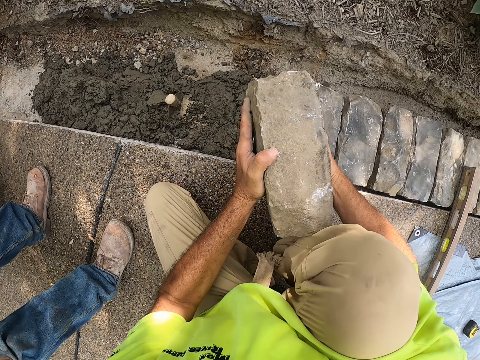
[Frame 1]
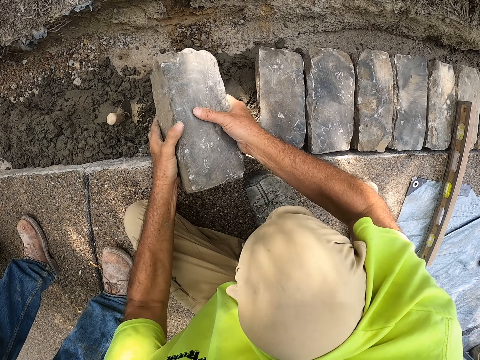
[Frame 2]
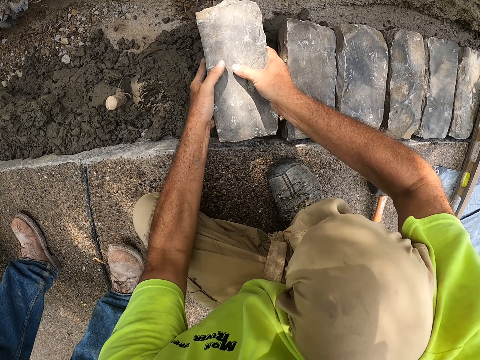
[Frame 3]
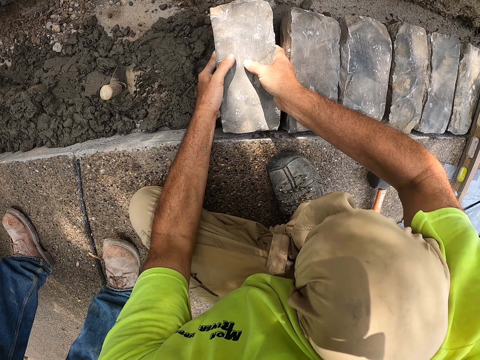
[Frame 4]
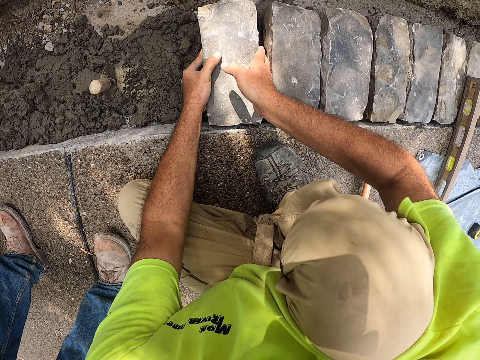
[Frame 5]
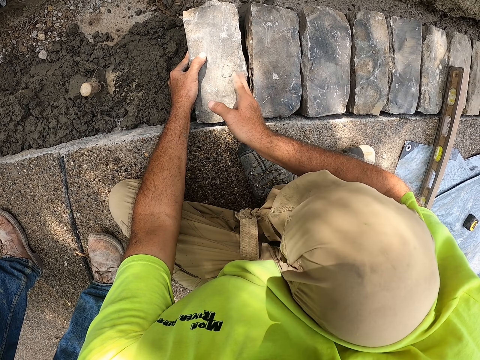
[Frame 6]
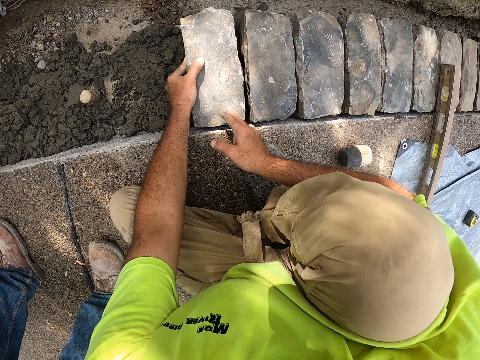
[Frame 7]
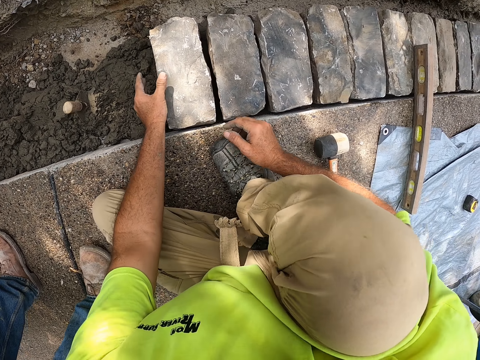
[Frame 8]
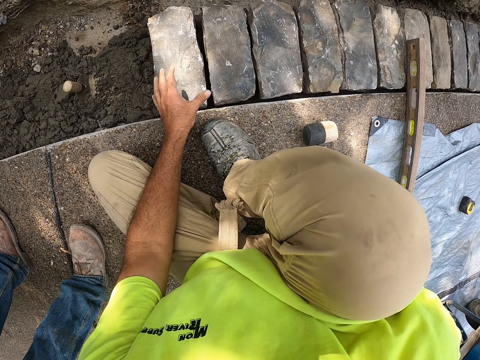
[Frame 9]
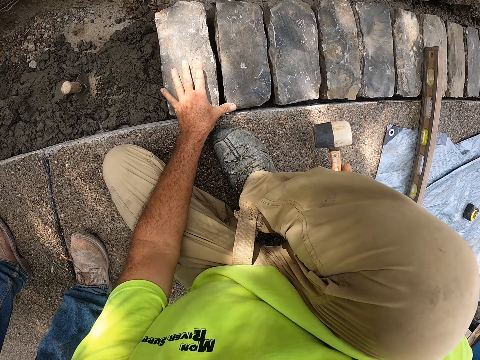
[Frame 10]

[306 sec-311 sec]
The camera wearer holds the brick with both hands. They put the stone down.

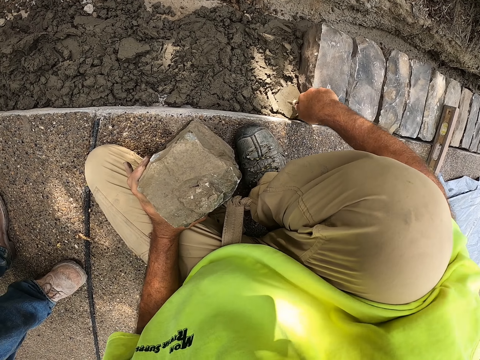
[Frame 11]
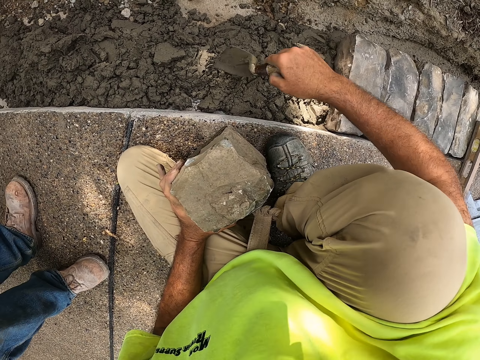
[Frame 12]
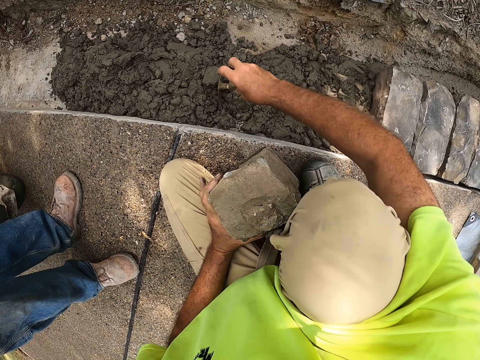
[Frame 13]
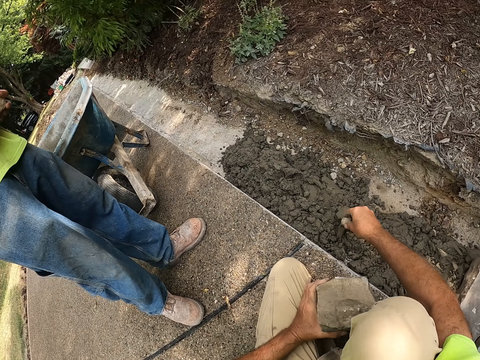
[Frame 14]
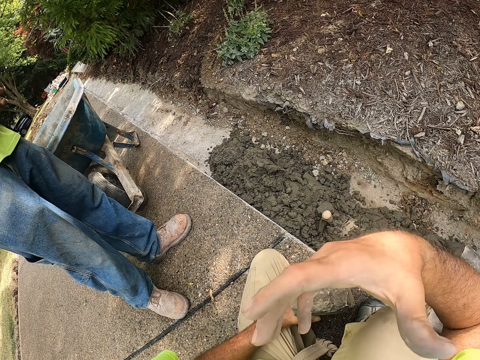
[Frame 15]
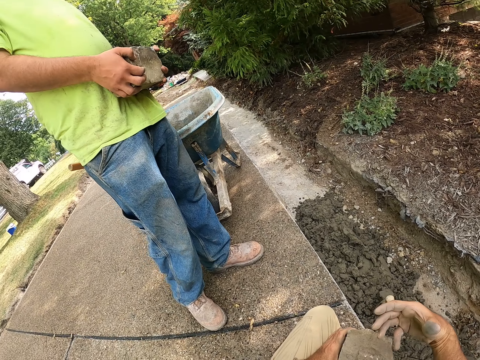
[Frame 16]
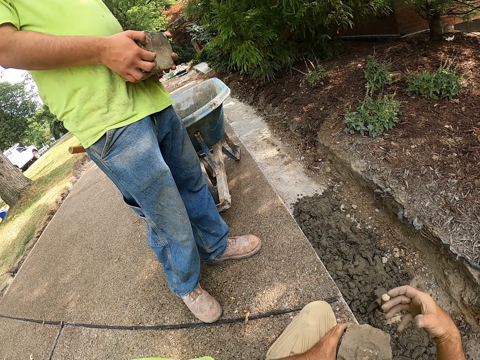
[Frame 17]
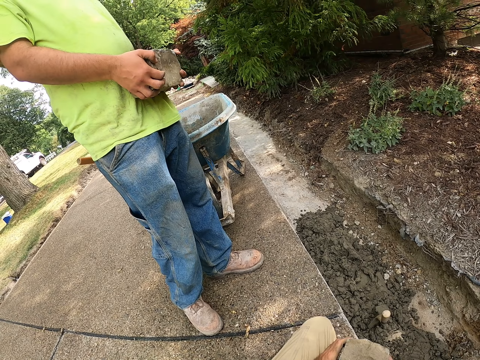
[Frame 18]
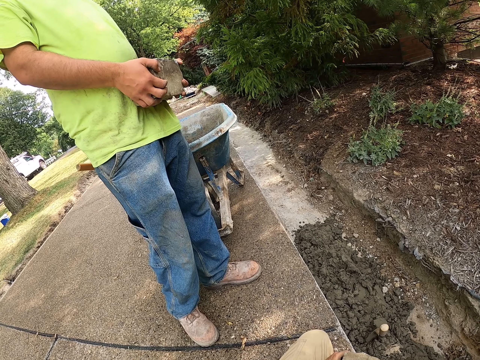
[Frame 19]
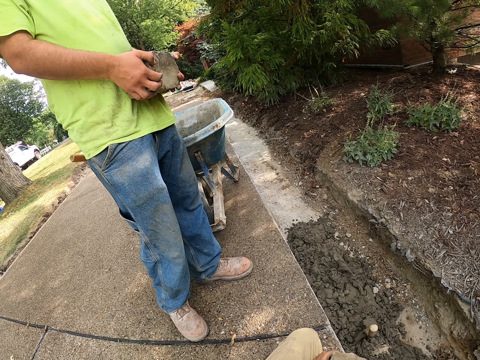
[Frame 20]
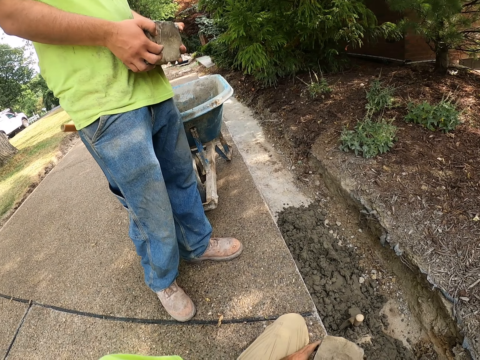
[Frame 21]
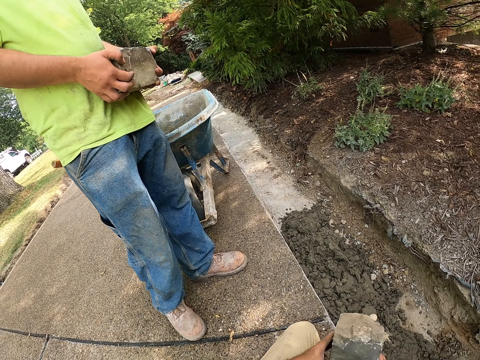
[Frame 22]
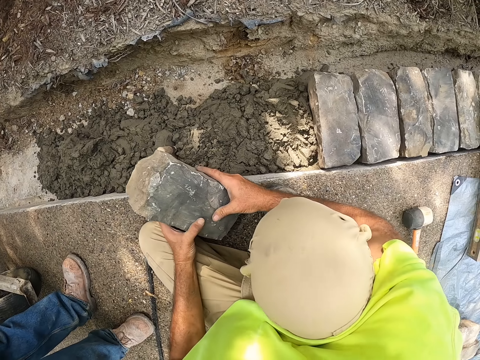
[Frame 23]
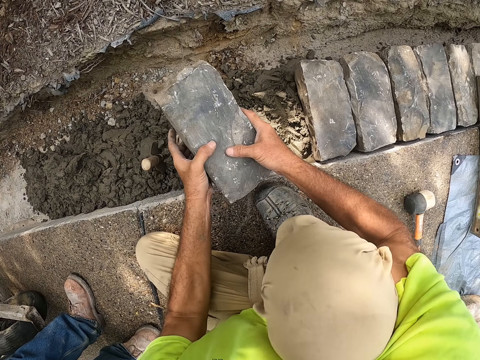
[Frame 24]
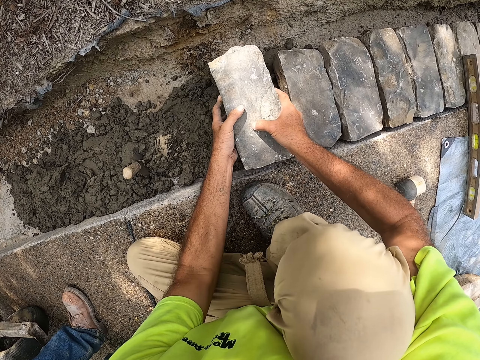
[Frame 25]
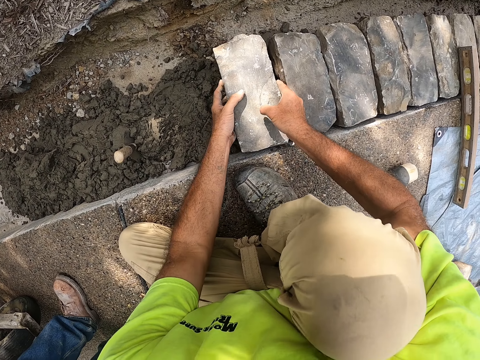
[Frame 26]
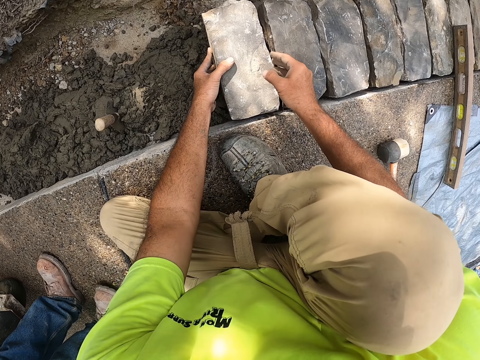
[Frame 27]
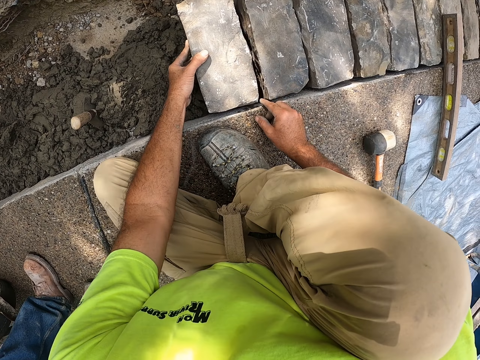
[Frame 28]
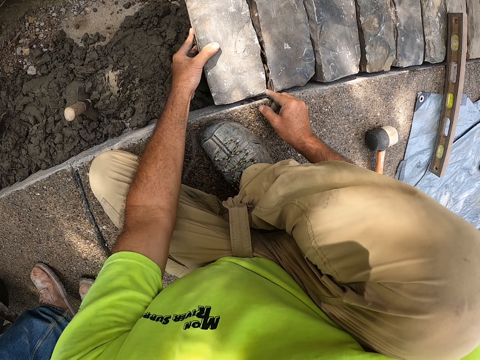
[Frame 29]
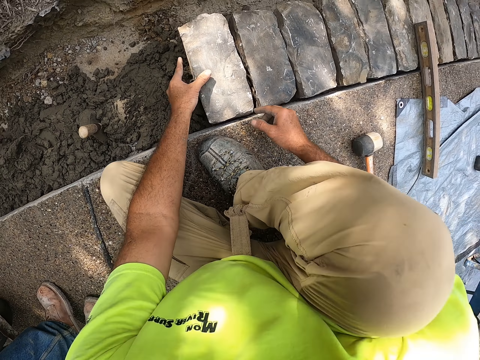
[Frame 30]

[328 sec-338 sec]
The camera wearer puts a trowel down. They sign. A person holds a brick. The camera wearer takes a stone. They hold the brick. They put the stone down.

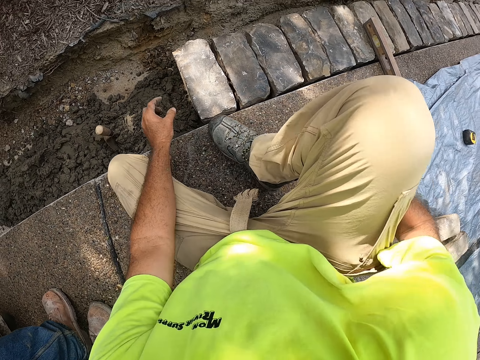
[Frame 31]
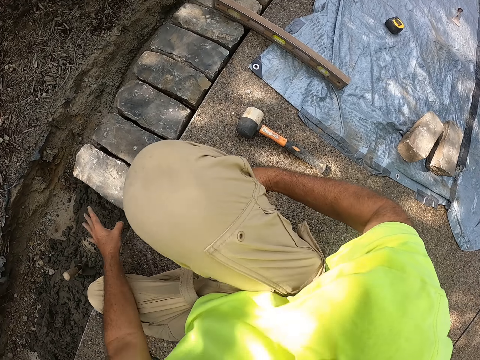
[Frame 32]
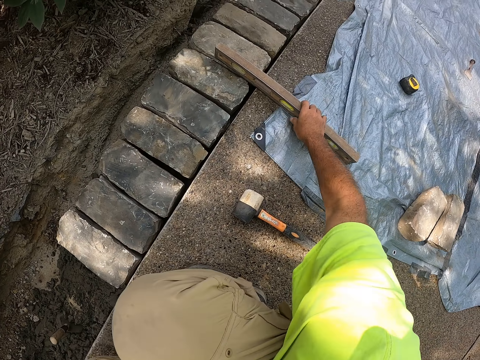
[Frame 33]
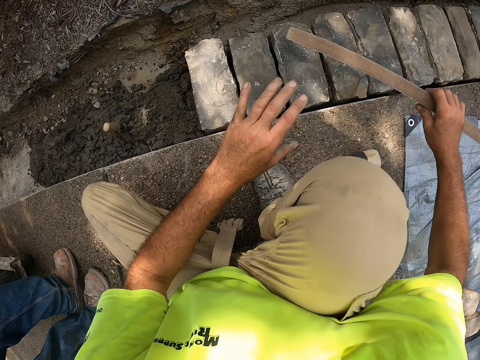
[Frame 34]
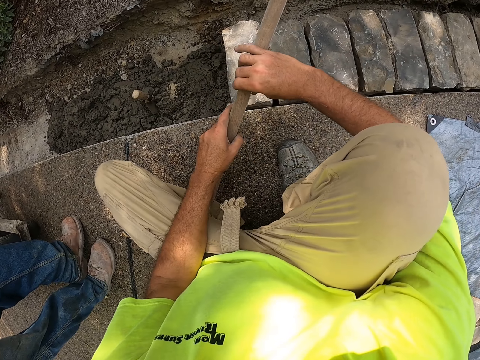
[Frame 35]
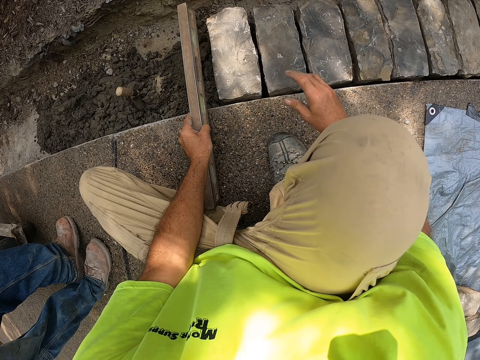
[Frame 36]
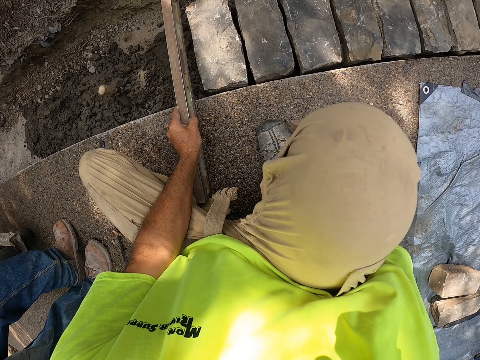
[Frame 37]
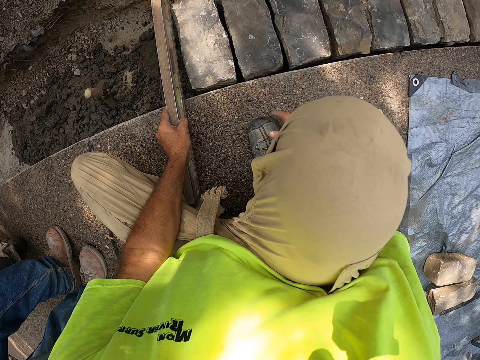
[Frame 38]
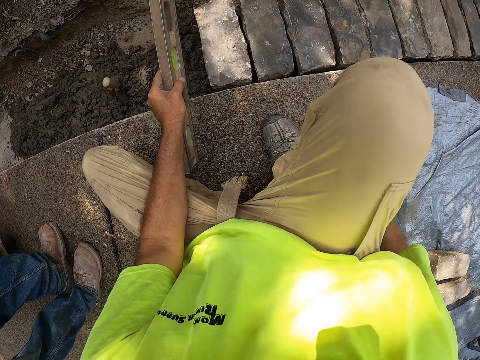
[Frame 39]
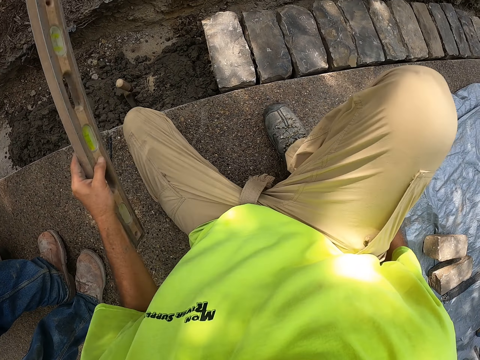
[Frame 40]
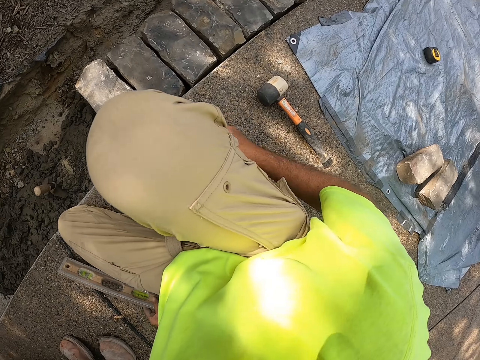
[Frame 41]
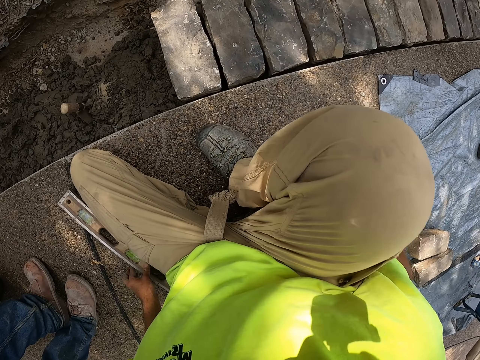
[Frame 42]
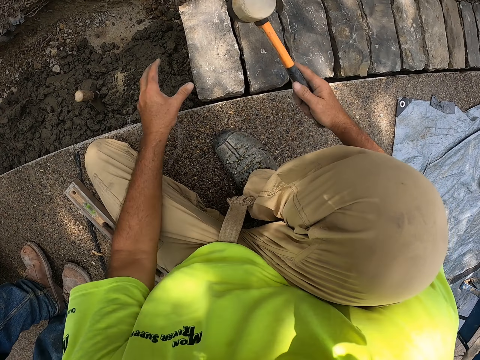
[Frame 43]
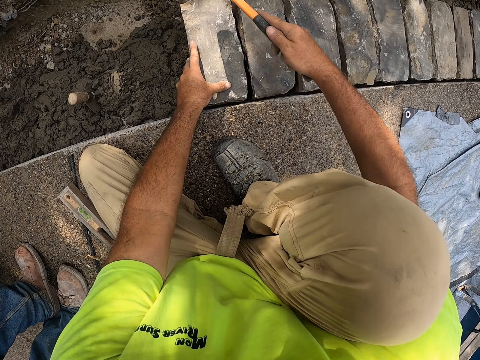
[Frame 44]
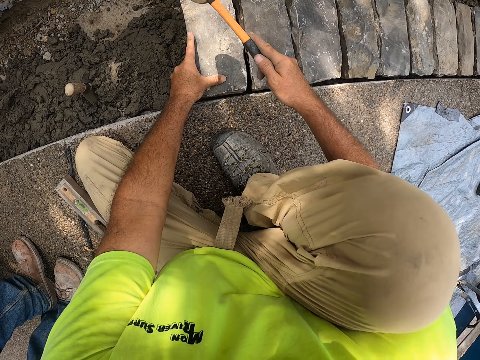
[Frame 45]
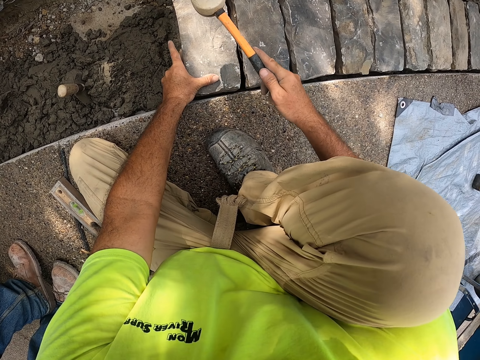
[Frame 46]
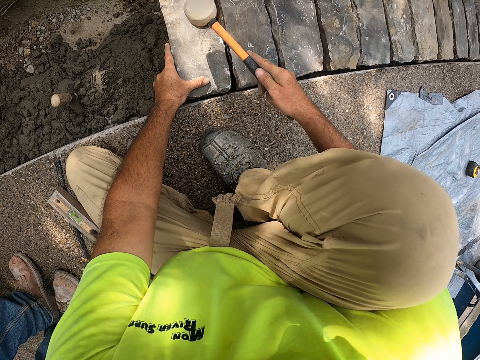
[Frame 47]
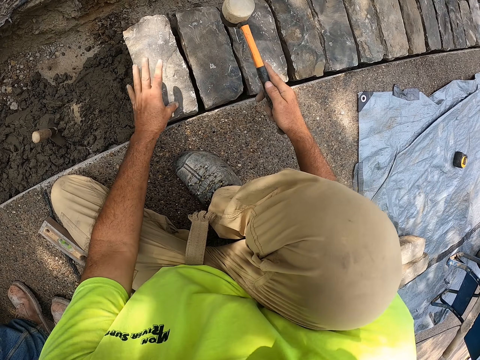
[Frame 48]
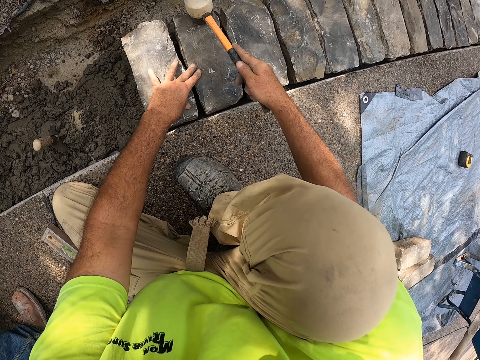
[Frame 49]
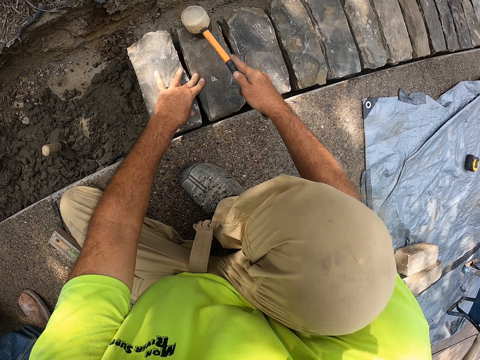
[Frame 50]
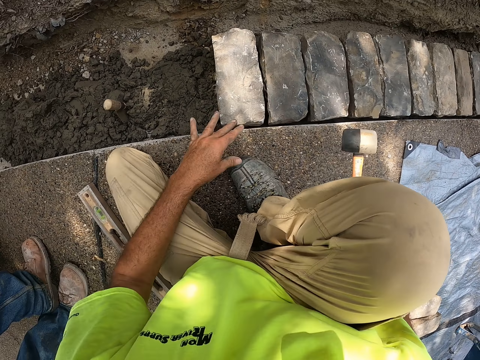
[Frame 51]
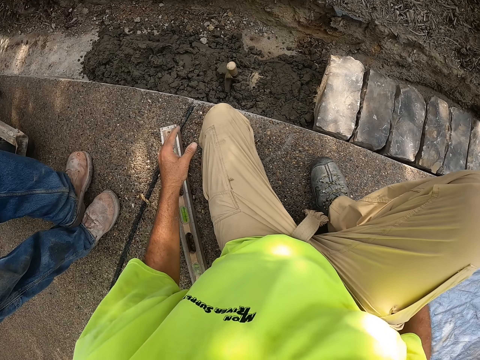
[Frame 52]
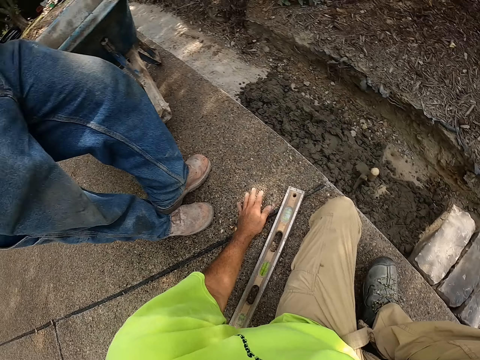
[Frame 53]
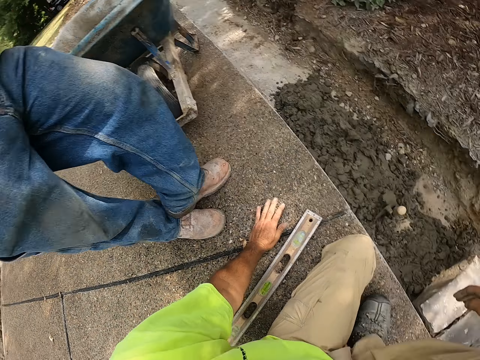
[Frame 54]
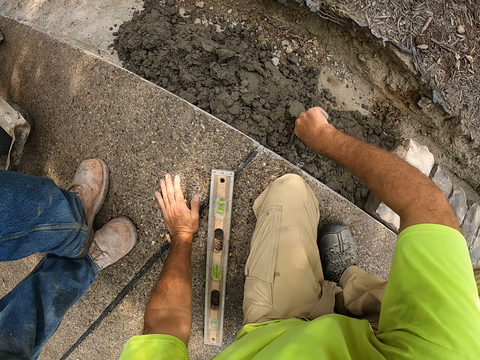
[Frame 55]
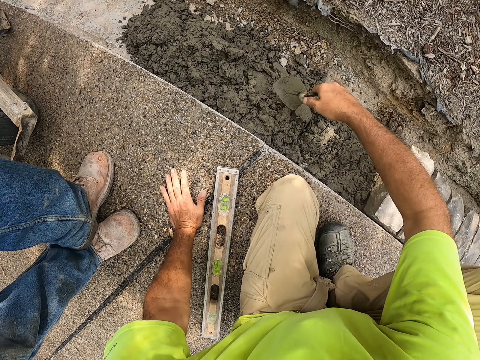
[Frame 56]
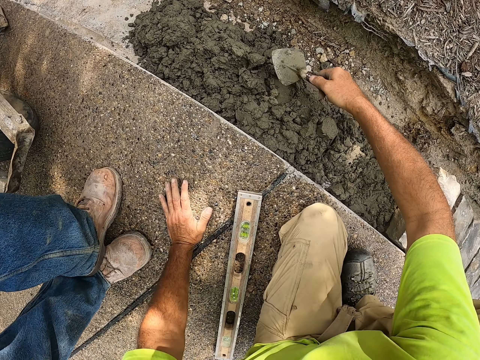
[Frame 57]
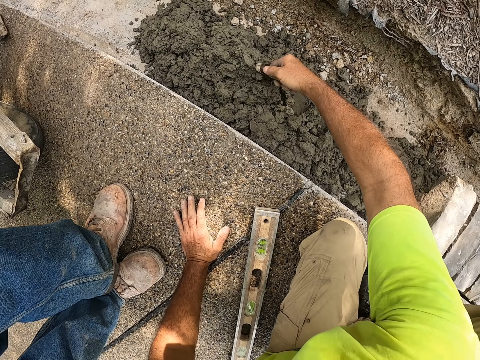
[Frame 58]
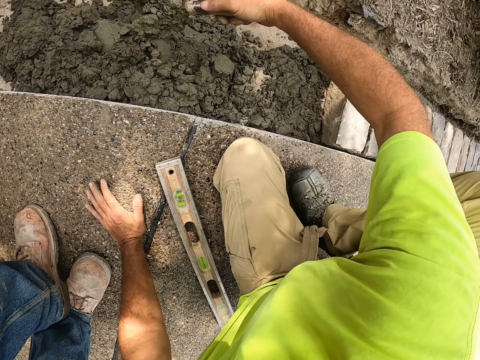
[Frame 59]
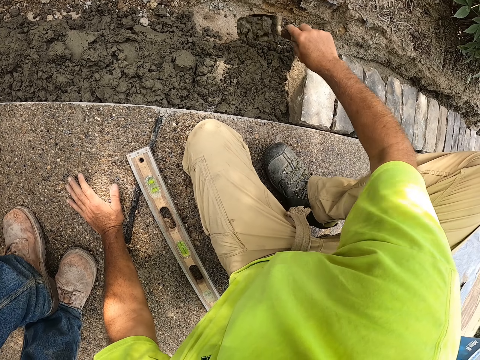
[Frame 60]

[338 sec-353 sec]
The camera wearer moves. They take wood or a spirit level. They hold the wood with both hands. They put the wood down. They put the spirit level on the floor. They pick up a hammer. They hold a stone. They hit the stone. They hold the hammer. They move a hand. They put the hammer down. They put the hand down. They pick up a trowel. They hold the steel. They scoop cement.
